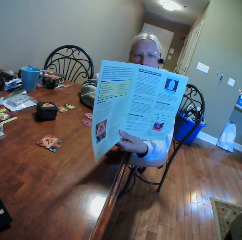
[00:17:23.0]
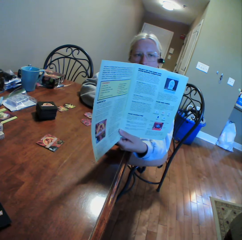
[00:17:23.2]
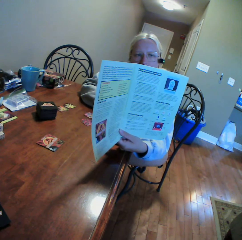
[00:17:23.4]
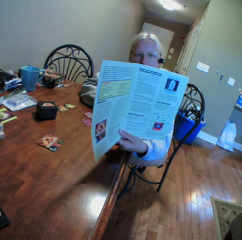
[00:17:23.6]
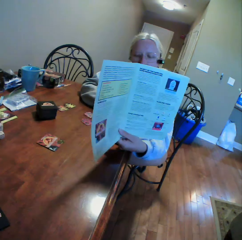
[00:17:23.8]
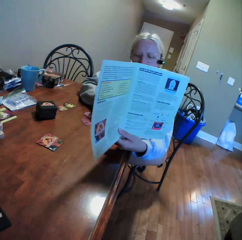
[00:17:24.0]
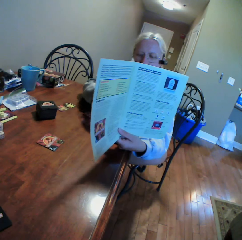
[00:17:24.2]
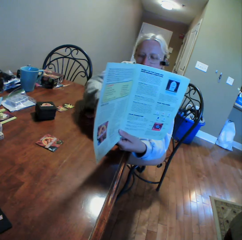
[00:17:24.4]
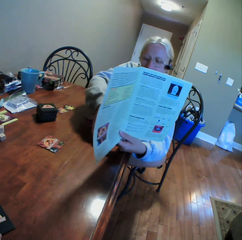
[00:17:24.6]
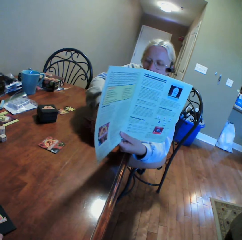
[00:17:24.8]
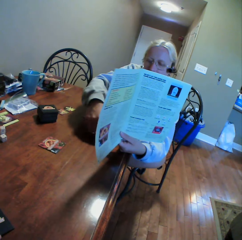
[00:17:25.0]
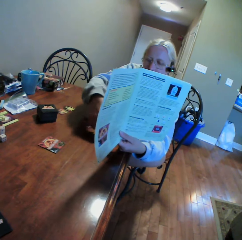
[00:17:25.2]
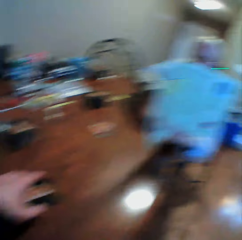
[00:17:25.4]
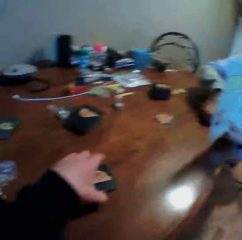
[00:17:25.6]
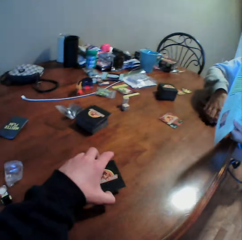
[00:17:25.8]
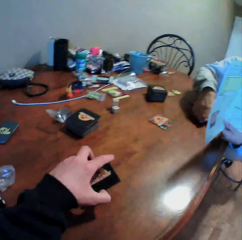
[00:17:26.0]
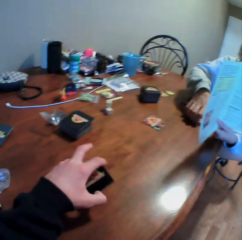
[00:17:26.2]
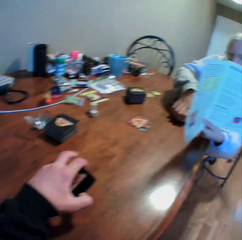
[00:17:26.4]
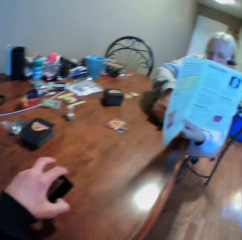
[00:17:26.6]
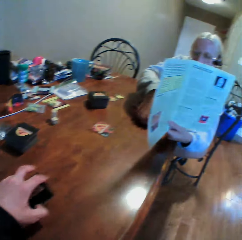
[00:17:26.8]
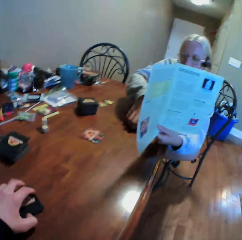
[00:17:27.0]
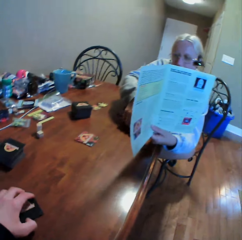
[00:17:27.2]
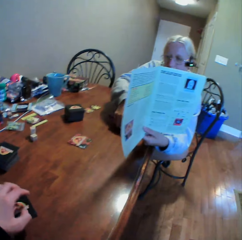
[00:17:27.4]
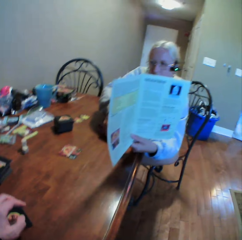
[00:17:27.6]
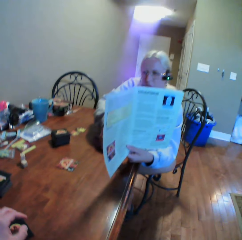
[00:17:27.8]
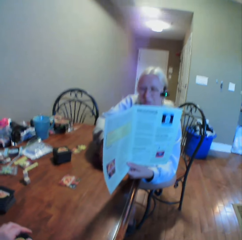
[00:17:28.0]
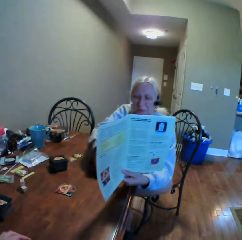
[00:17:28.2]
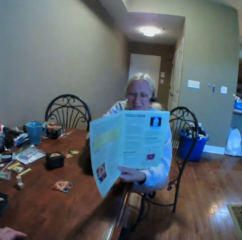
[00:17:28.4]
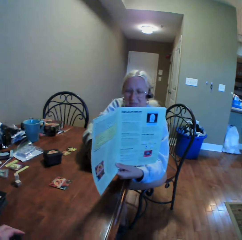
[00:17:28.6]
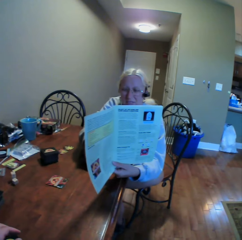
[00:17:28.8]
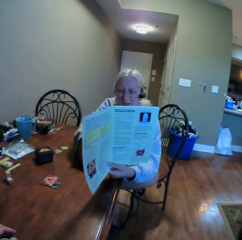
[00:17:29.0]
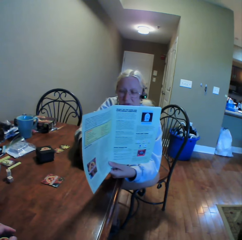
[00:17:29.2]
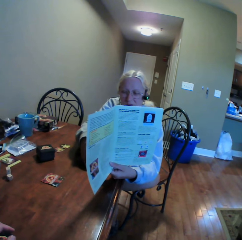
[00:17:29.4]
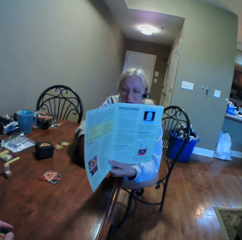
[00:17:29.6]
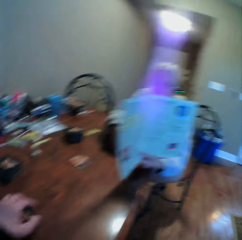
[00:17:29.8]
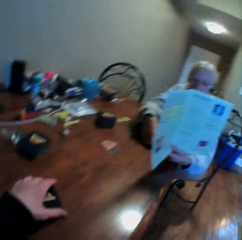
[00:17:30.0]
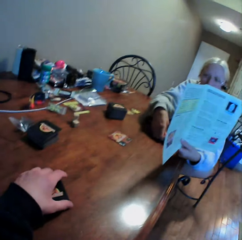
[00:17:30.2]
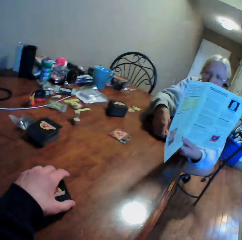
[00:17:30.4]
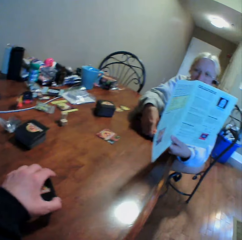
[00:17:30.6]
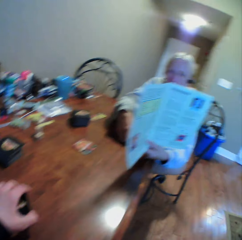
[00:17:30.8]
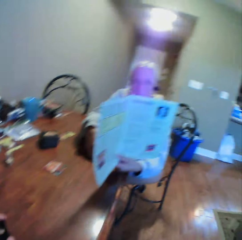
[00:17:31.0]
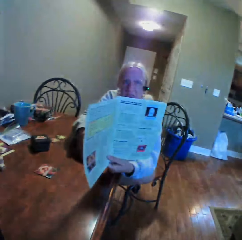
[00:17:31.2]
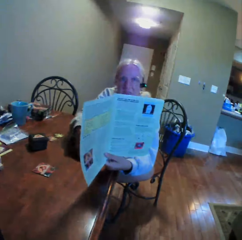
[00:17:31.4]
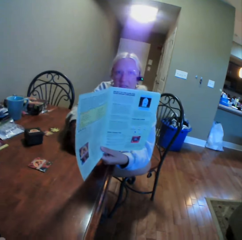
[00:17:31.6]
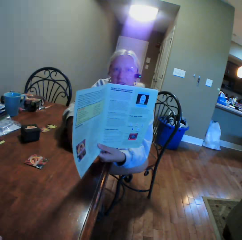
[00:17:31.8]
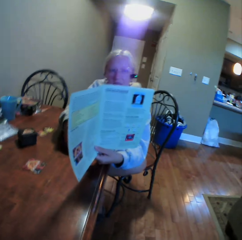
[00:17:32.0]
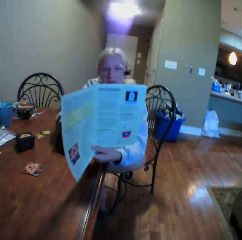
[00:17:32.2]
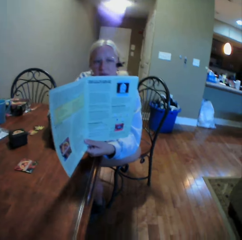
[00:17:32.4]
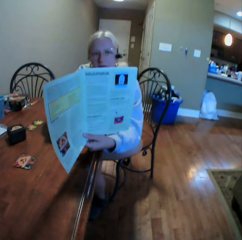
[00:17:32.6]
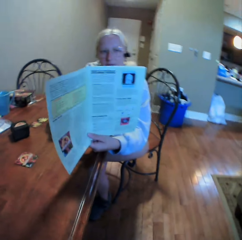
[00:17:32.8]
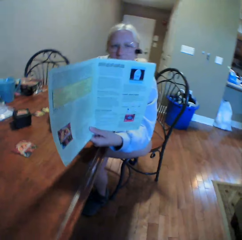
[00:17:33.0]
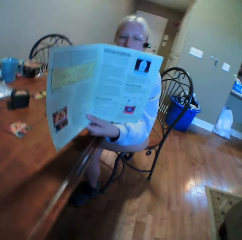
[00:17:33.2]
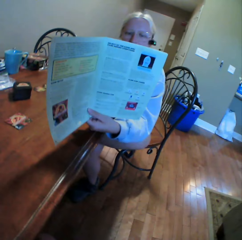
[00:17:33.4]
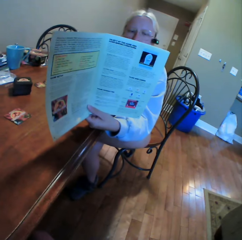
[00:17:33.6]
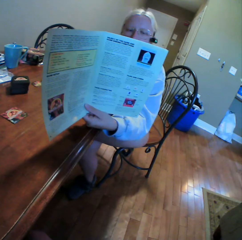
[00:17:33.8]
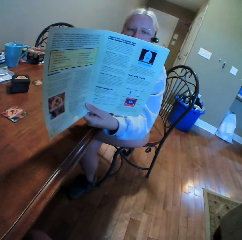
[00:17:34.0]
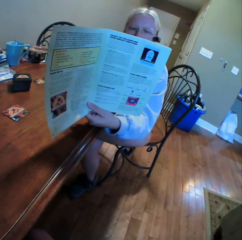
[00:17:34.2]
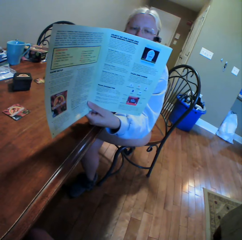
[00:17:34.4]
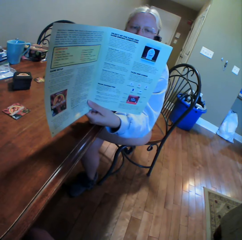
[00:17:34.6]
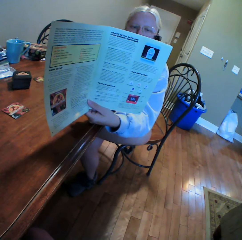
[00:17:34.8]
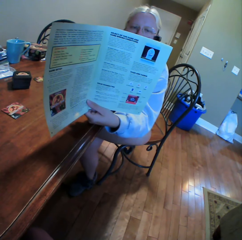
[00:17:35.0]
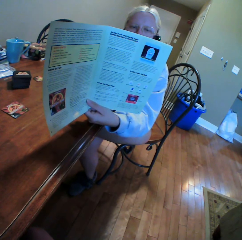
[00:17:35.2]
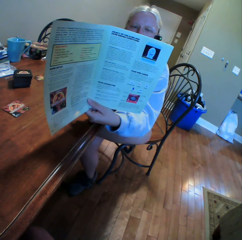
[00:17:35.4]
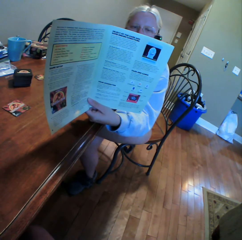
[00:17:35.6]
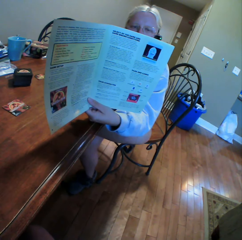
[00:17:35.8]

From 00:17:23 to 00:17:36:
The camera wearer reads the book. He looks around the table. He holds the cards in his hands. He looks around to the manual book. He stares at the manual book. The woman interacts with the camera wearer.

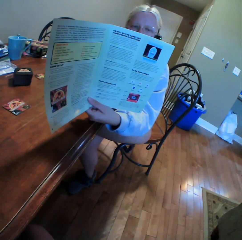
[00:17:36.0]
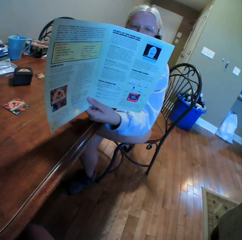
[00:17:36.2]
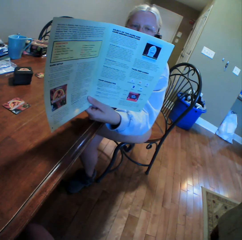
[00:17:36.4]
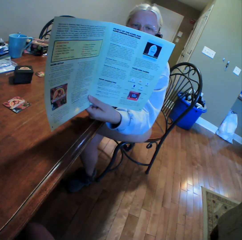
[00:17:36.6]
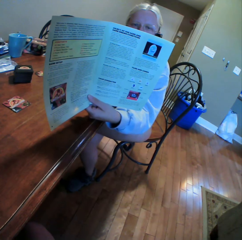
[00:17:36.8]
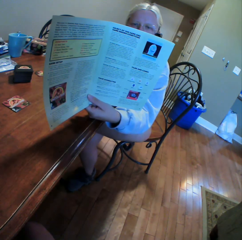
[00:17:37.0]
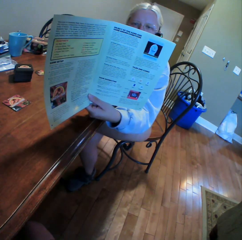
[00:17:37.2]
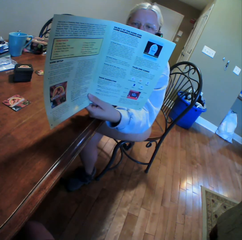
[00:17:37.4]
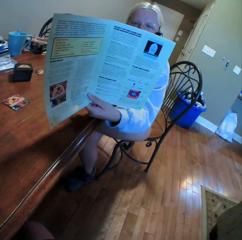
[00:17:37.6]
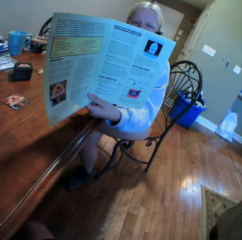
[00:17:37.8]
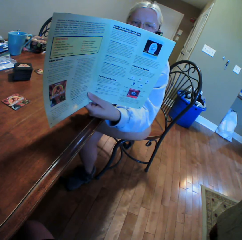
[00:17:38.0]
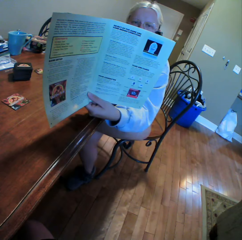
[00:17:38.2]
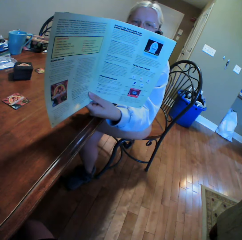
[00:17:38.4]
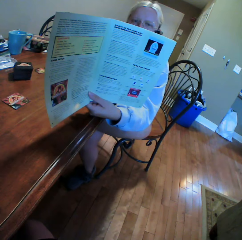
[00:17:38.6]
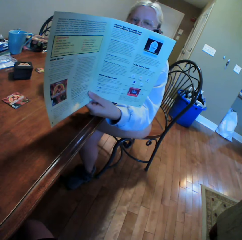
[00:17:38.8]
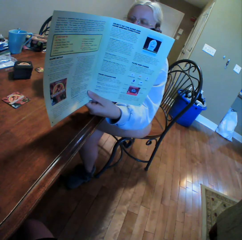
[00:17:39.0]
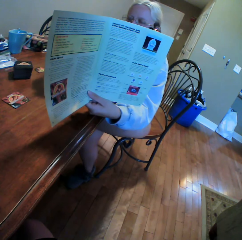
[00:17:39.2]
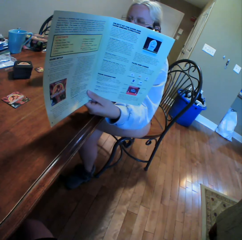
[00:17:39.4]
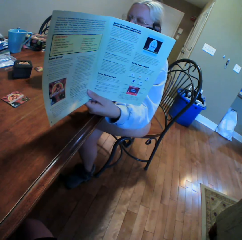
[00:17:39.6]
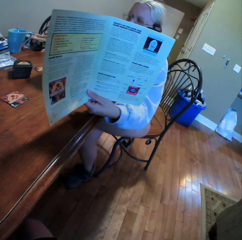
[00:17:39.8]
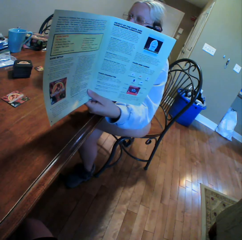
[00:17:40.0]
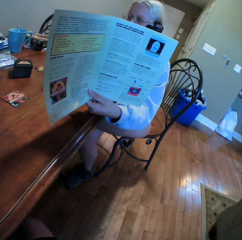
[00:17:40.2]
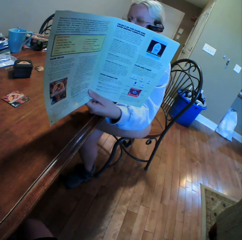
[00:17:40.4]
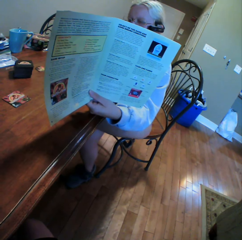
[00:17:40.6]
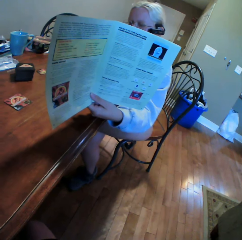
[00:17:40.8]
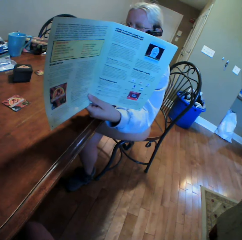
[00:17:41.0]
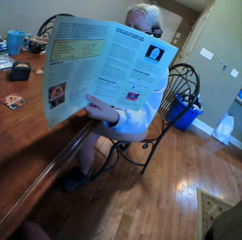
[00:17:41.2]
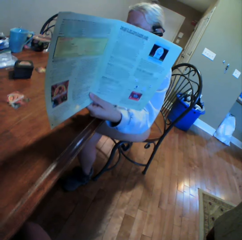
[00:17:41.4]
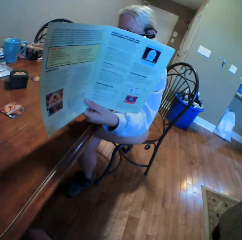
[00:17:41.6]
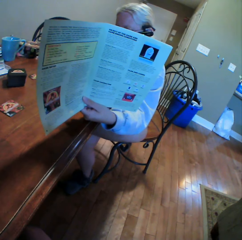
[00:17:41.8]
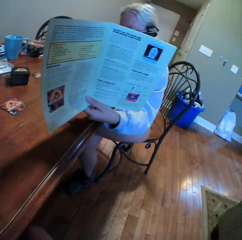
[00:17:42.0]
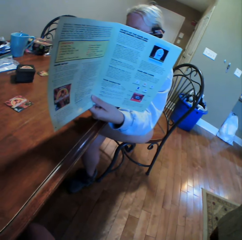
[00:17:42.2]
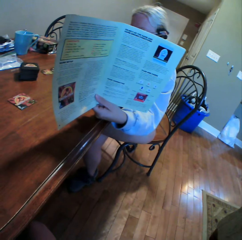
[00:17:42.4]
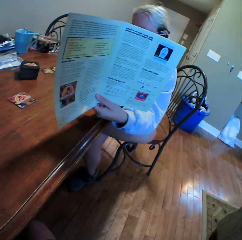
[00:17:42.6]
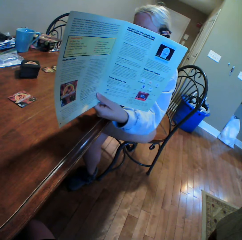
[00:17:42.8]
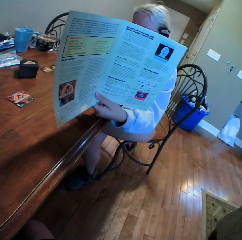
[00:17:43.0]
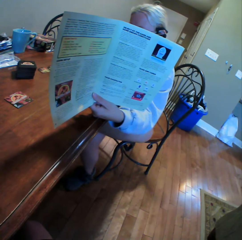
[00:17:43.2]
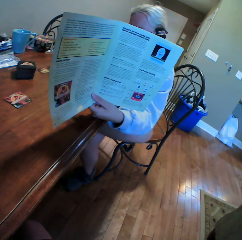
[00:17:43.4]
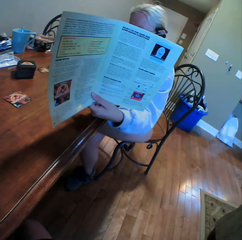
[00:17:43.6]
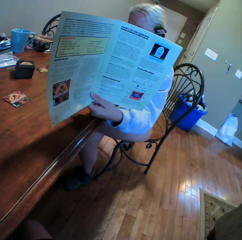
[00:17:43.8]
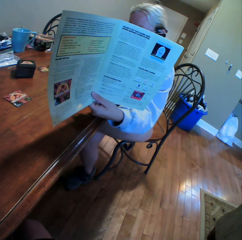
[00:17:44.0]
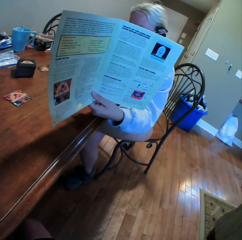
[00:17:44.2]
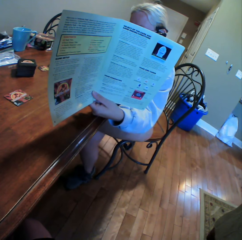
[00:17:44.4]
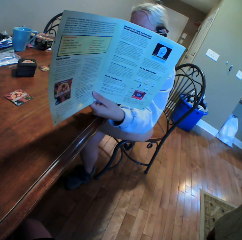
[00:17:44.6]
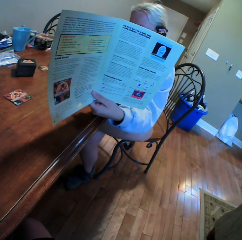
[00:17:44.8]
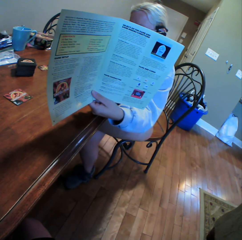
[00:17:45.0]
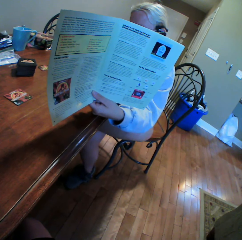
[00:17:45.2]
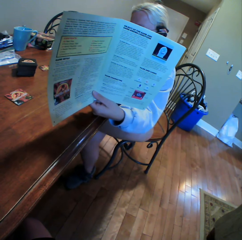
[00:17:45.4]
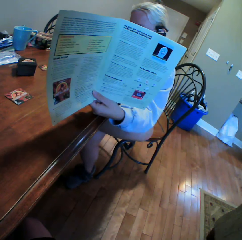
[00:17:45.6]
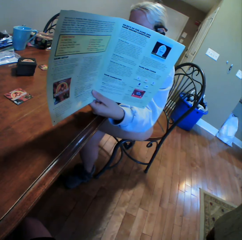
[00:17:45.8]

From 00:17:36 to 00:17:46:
The woman reads the book.

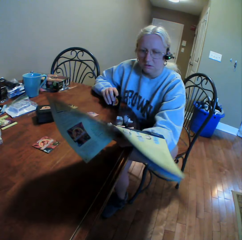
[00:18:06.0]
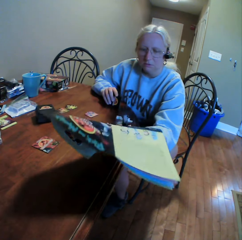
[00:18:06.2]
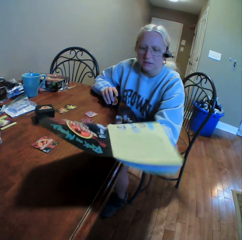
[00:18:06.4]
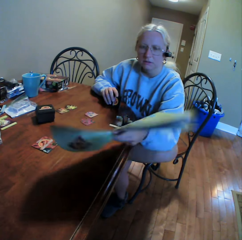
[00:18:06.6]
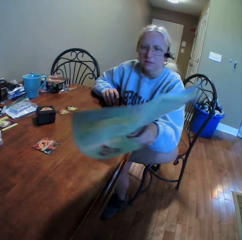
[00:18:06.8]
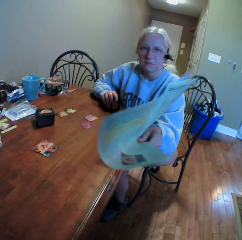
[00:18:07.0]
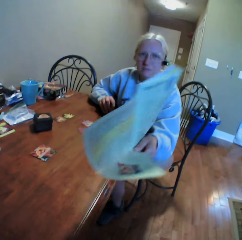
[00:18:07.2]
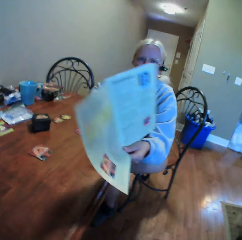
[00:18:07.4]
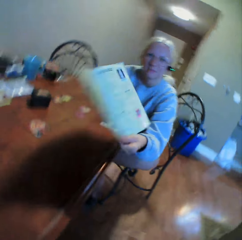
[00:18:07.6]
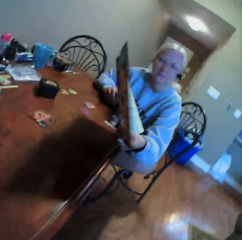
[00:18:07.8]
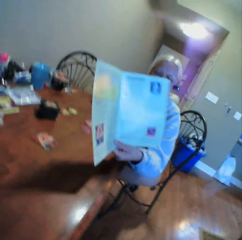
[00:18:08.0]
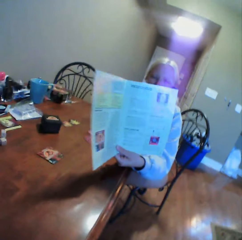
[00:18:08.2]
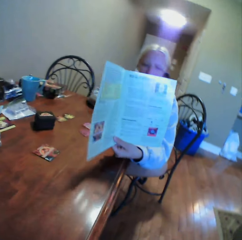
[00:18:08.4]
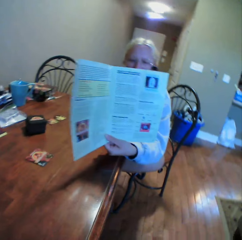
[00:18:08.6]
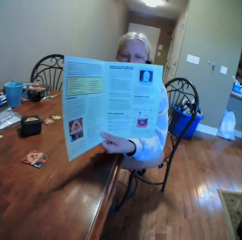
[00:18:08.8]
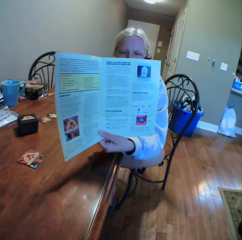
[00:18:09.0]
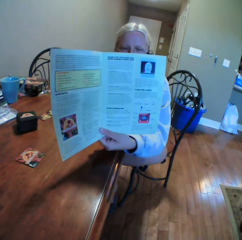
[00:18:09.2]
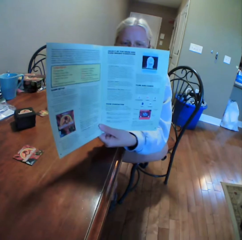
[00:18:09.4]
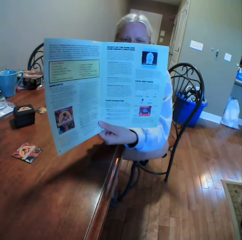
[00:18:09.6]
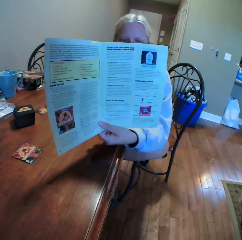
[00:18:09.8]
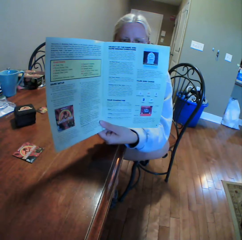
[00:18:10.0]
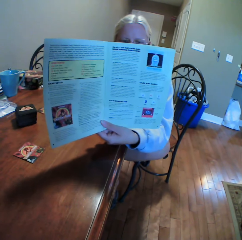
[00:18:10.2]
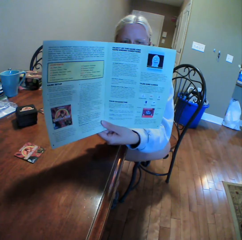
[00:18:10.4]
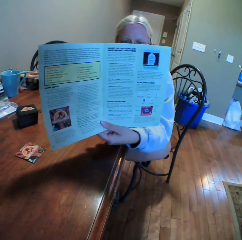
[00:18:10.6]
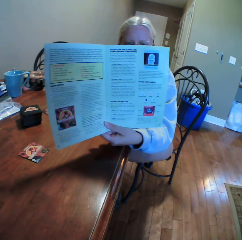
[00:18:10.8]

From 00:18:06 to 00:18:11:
A woman interacts with the camera wearer. The woman holds the book.
